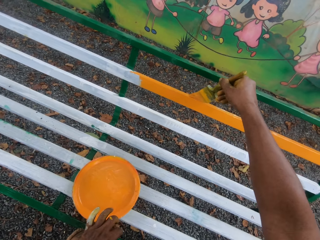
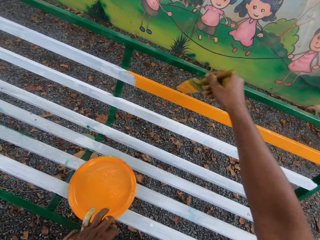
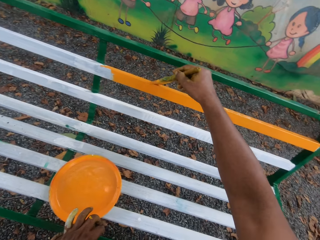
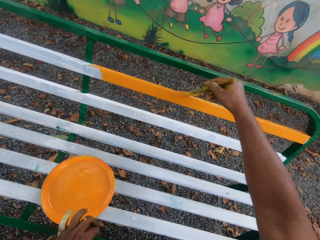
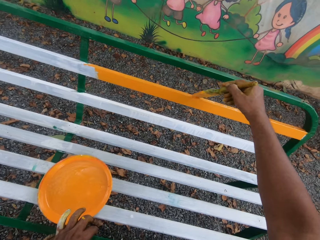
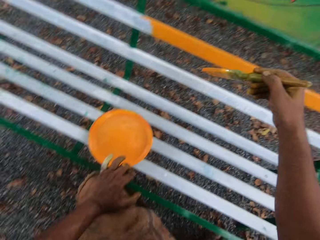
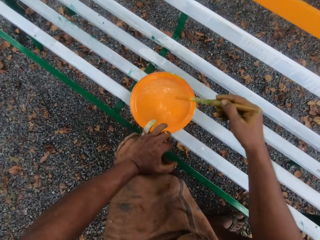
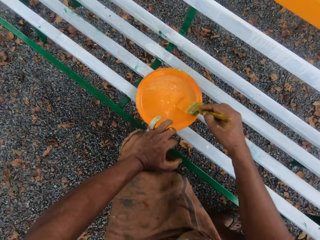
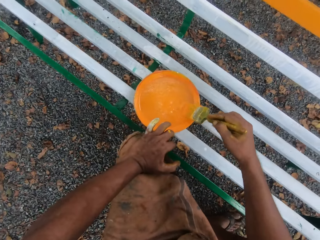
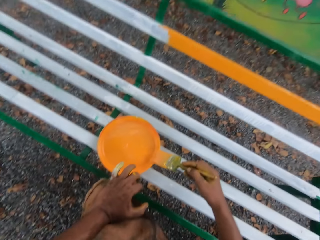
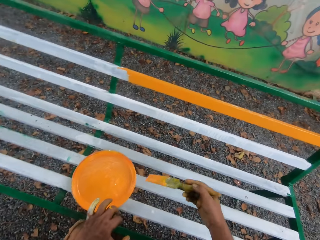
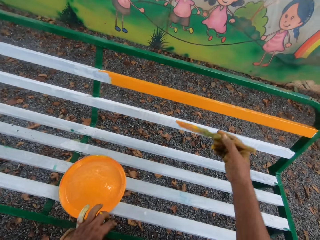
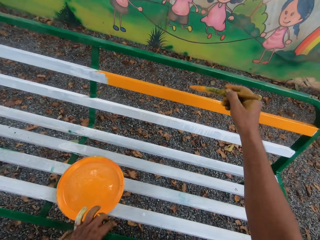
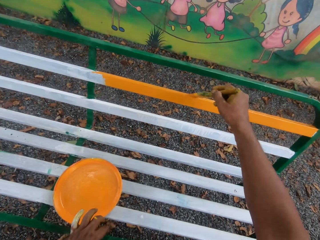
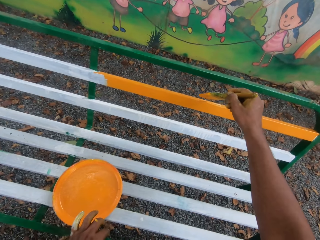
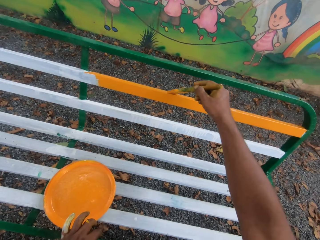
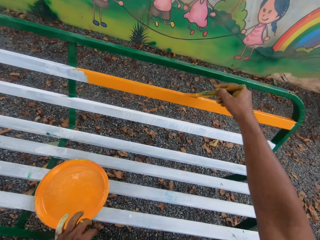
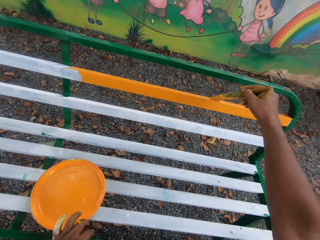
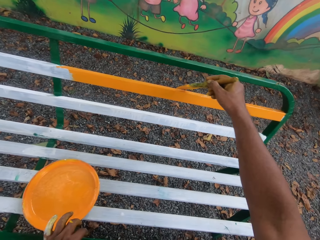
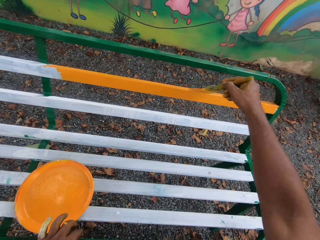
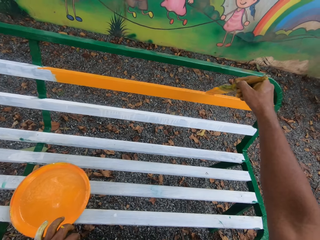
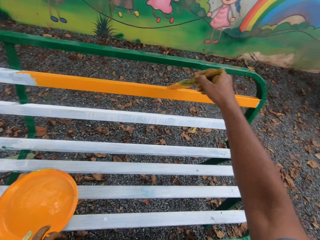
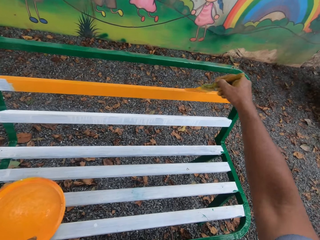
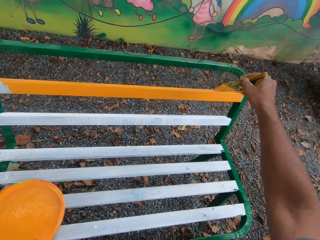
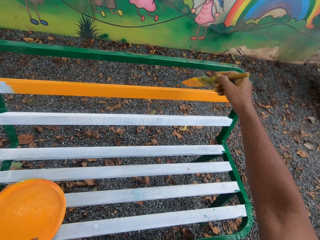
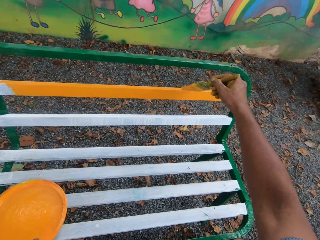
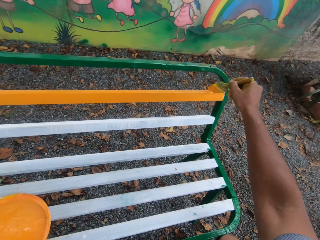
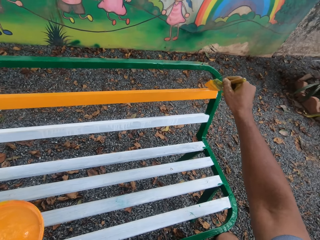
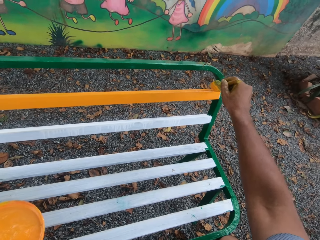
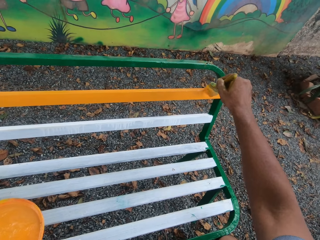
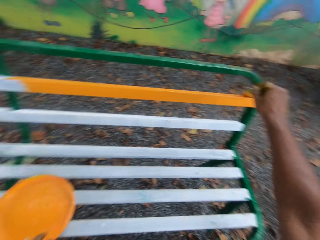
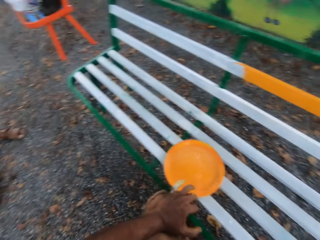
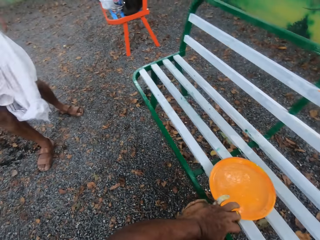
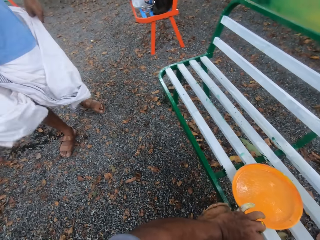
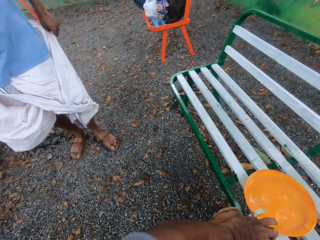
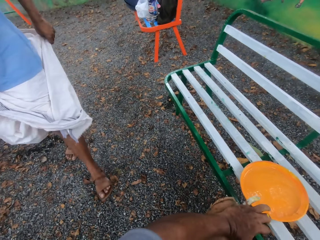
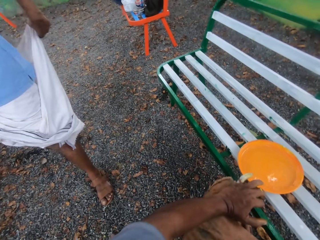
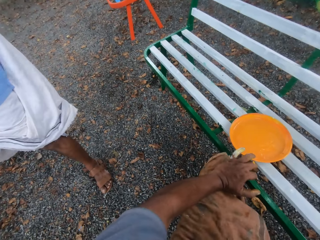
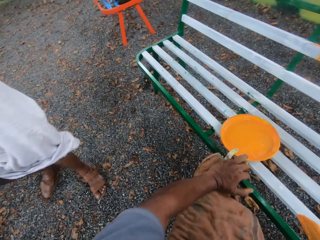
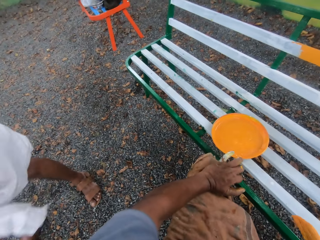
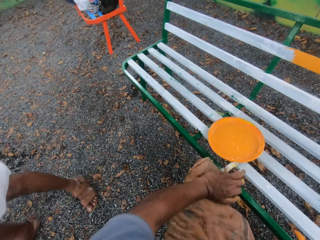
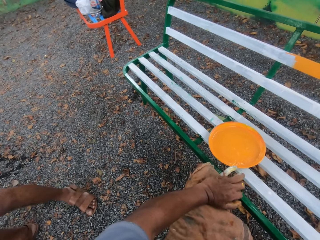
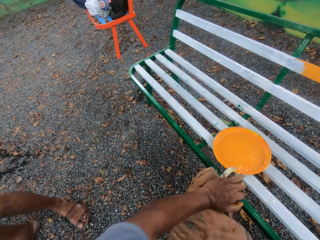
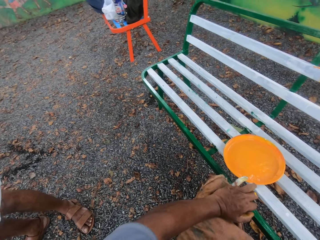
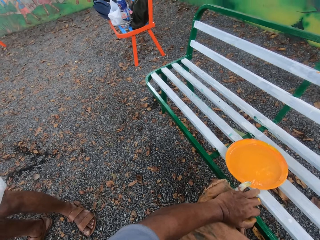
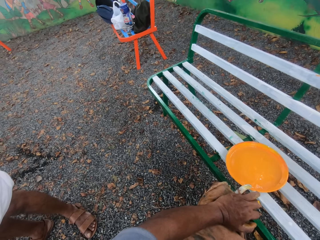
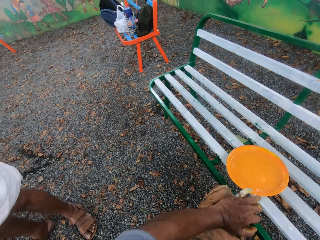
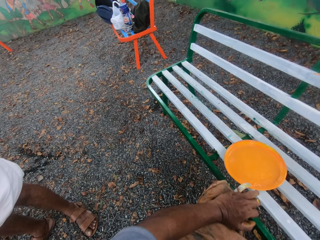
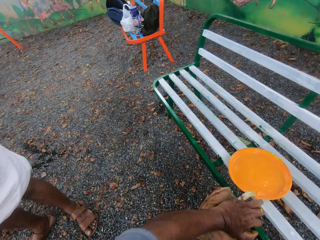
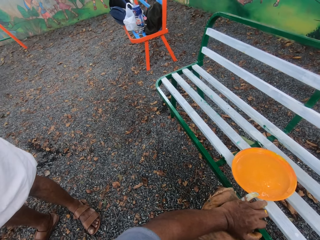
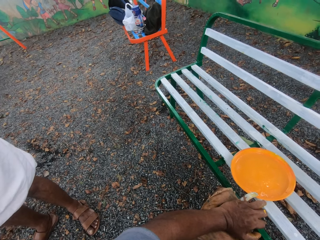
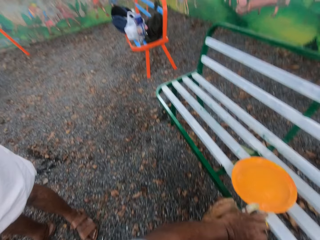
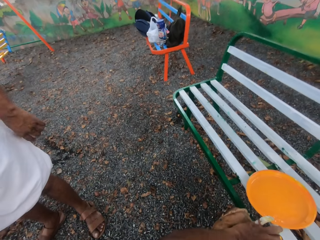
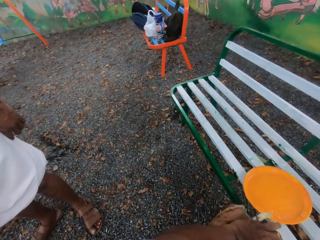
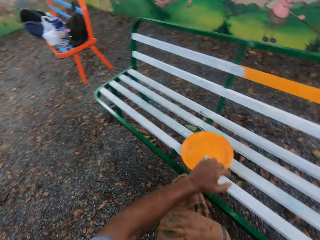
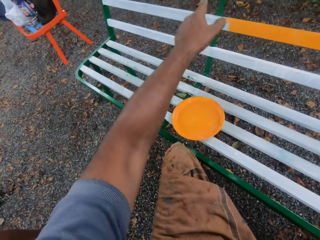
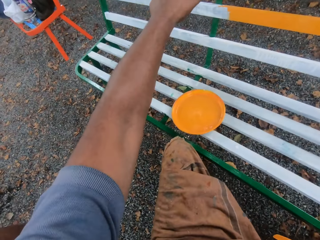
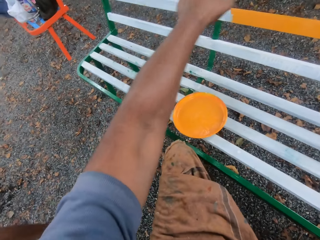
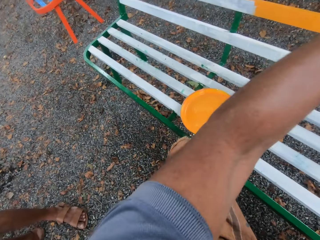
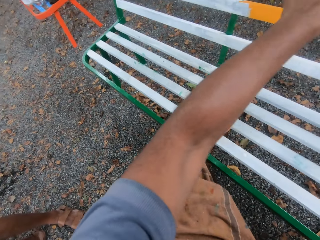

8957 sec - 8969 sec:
The camera wearer dips the brush into the paint. They paint the bench with the brush. They talk to a man.

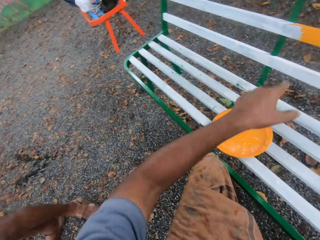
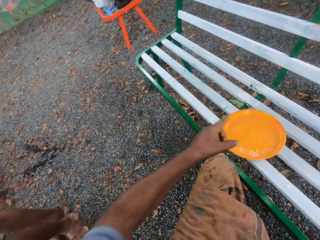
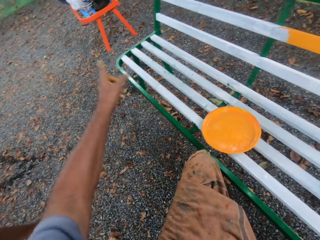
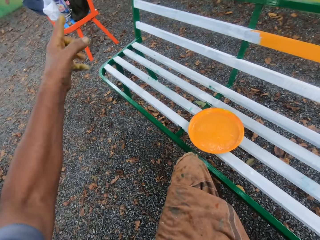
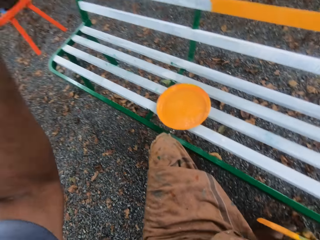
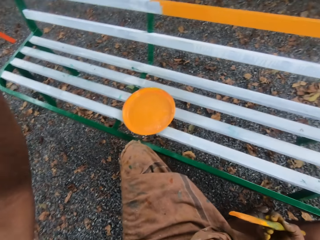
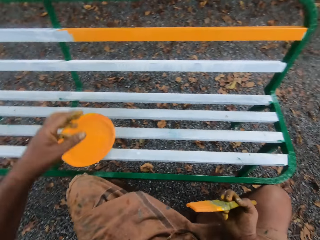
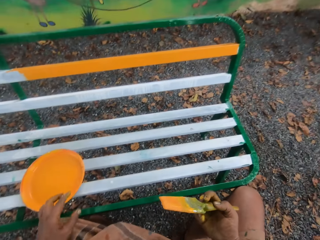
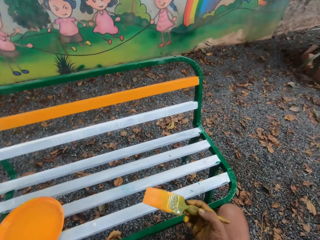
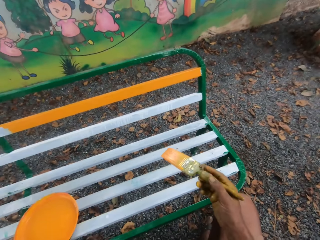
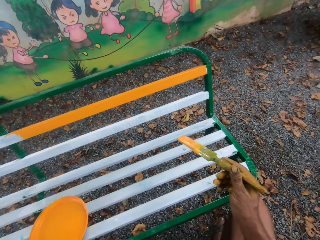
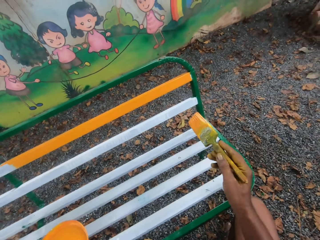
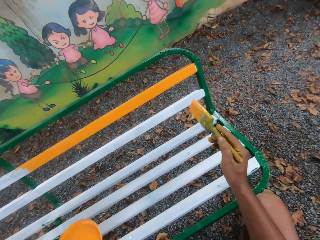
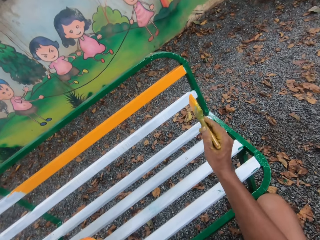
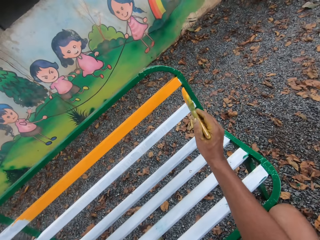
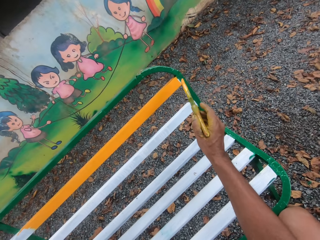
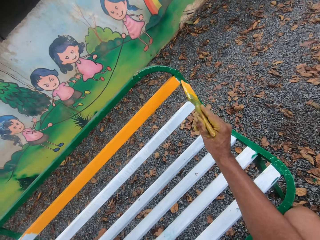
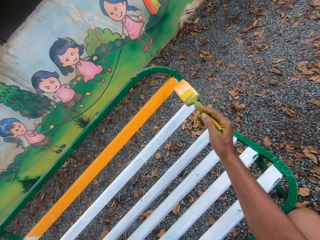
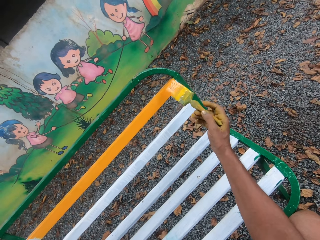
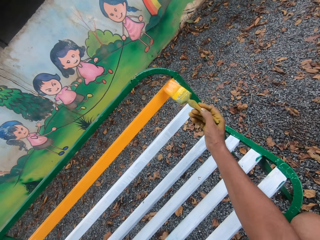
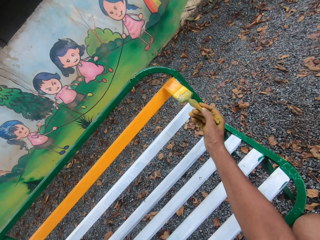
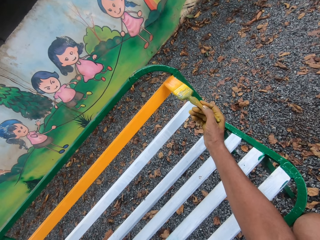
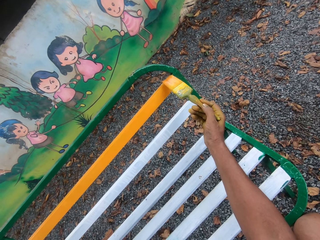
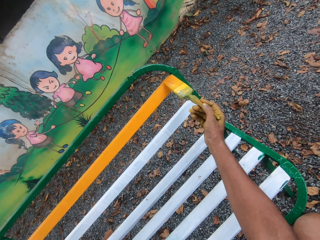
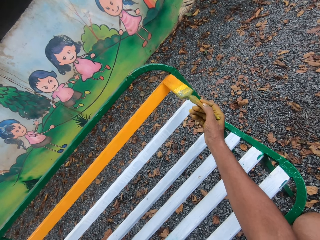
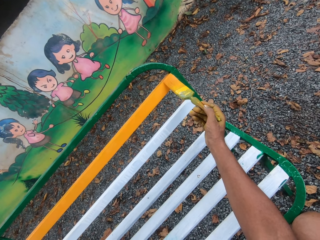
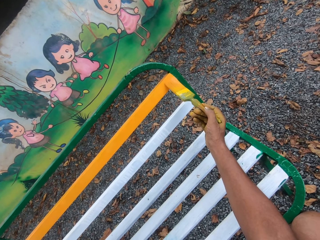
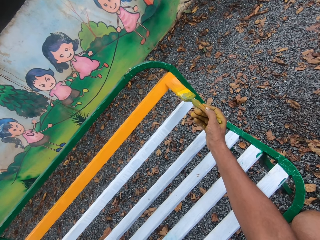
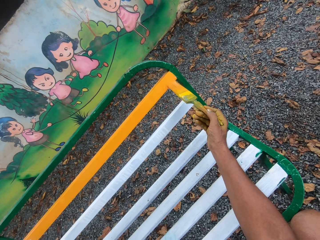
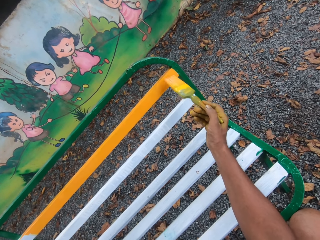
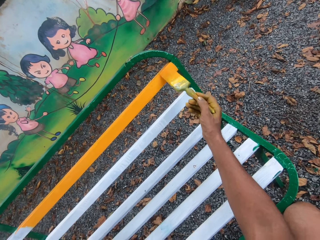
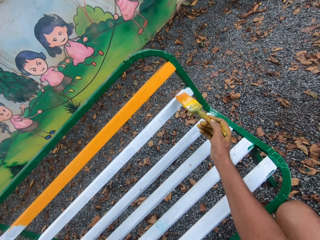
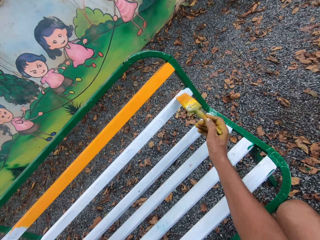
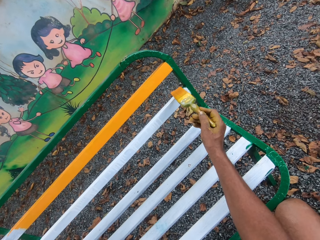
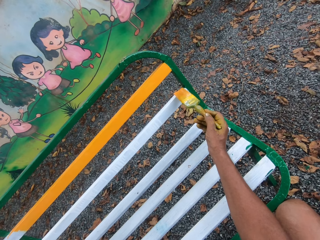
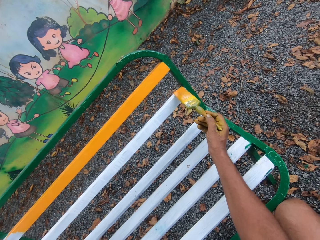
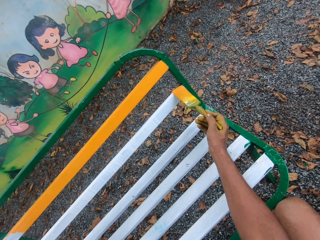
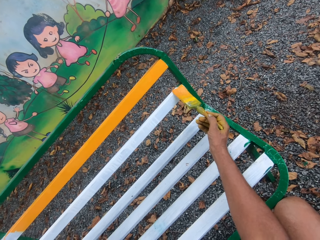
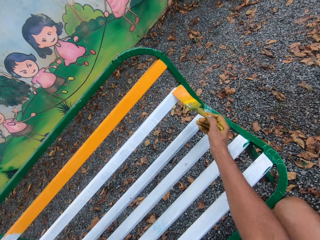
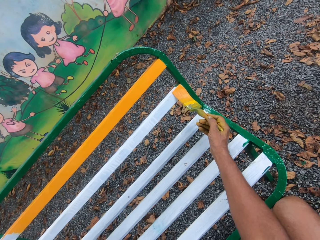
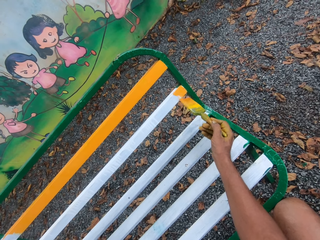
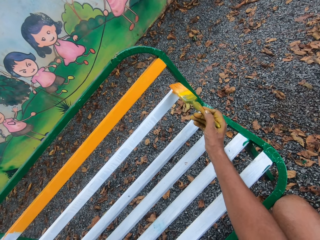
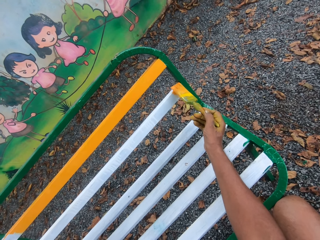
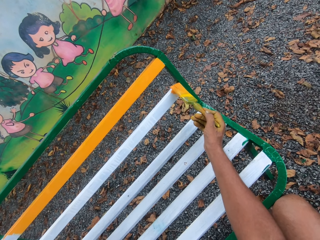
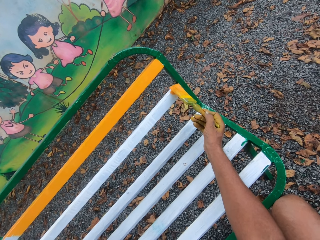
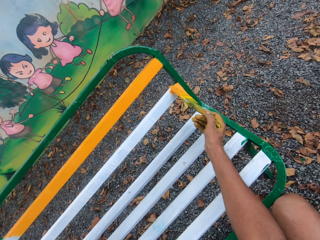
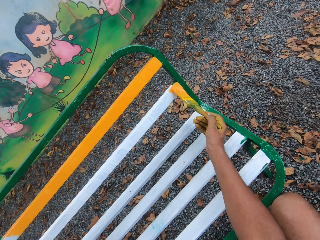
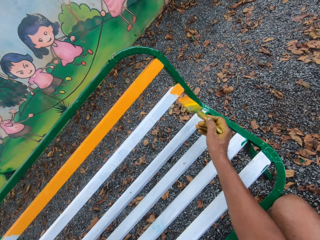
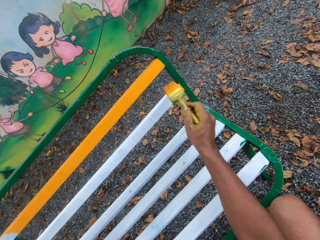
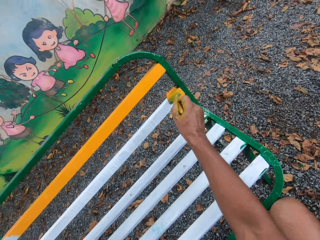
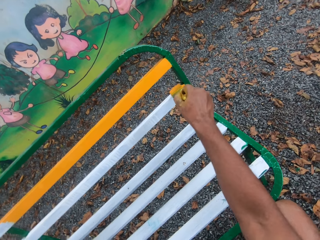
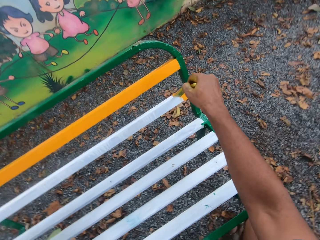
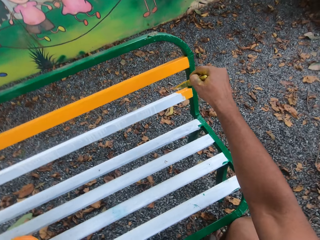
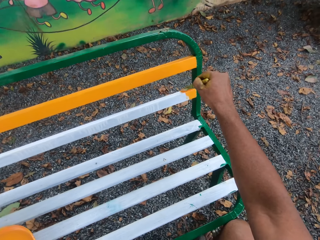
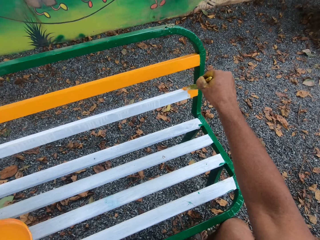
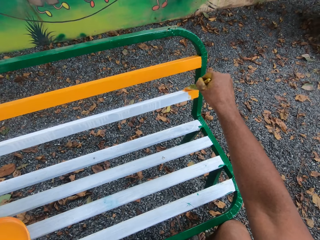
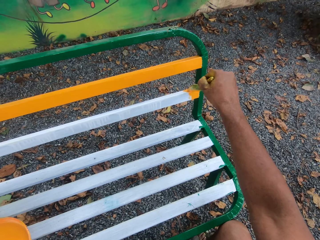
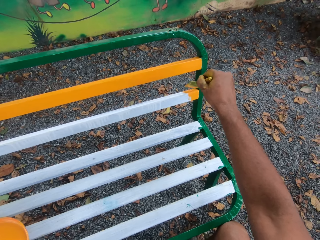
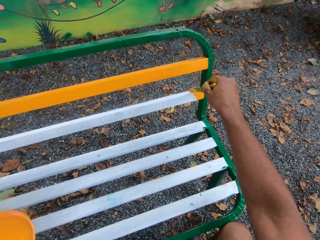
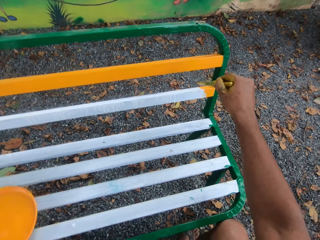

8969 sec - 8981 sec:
The camera wearer paints the swing.
